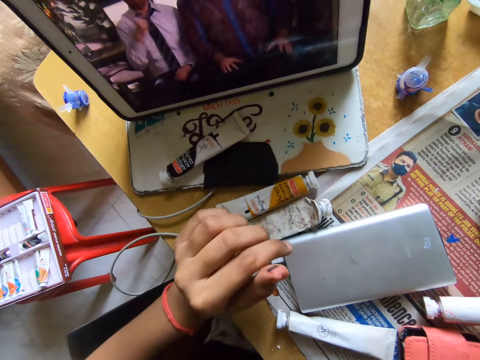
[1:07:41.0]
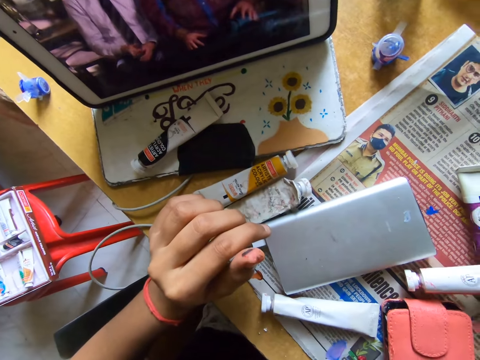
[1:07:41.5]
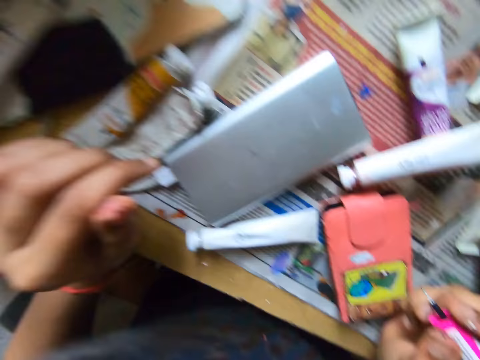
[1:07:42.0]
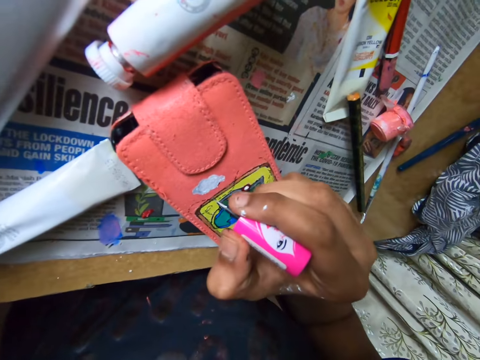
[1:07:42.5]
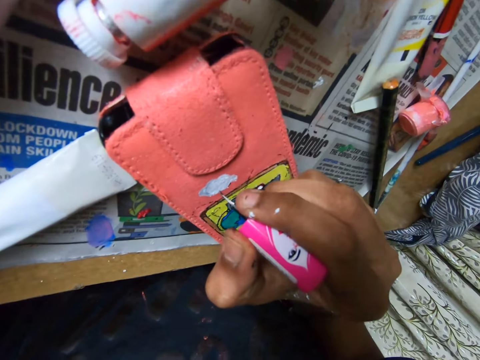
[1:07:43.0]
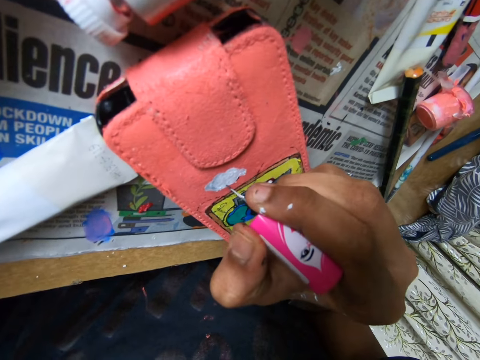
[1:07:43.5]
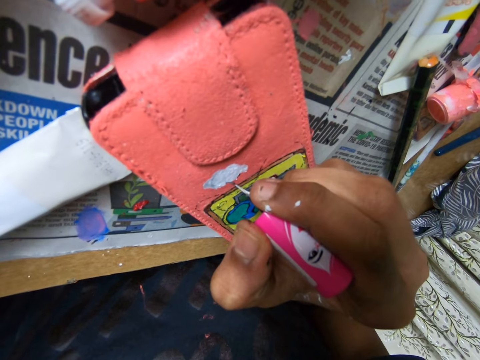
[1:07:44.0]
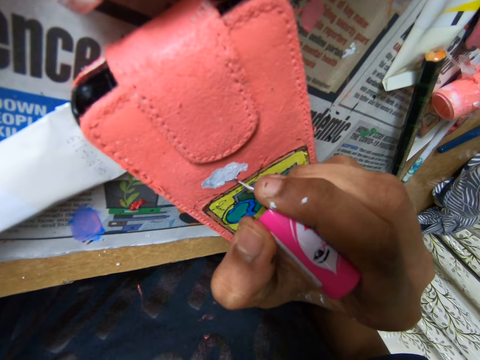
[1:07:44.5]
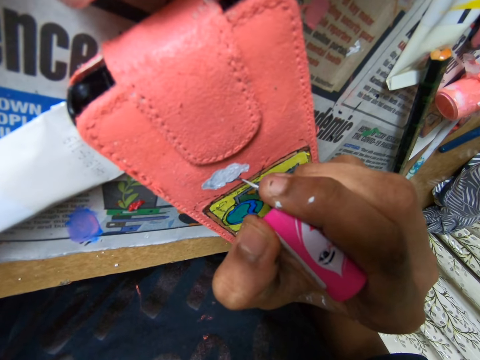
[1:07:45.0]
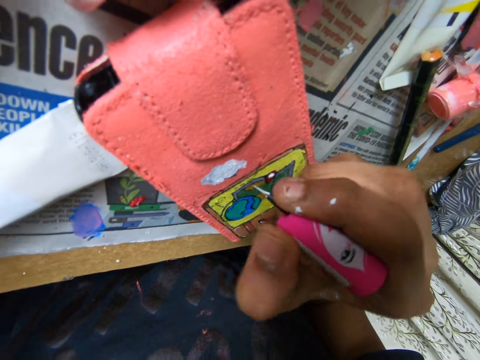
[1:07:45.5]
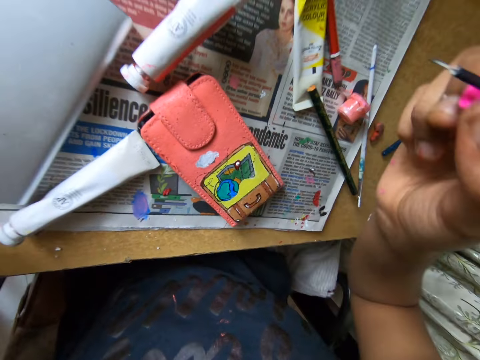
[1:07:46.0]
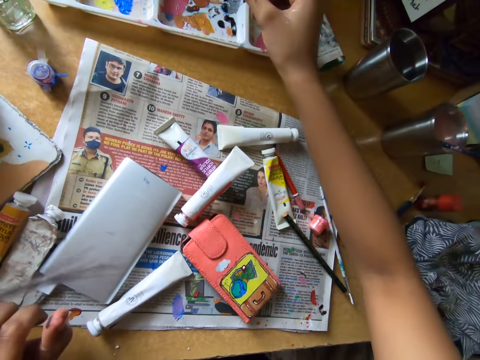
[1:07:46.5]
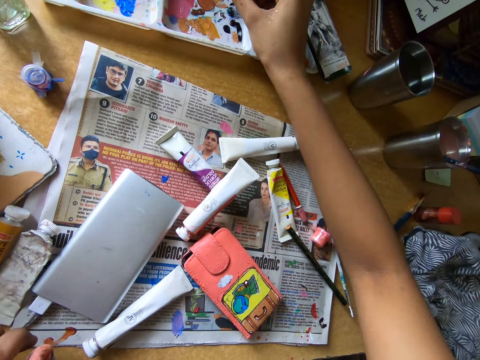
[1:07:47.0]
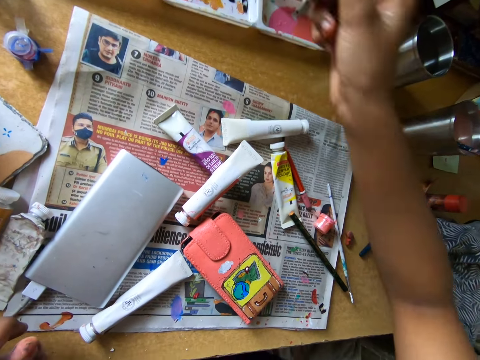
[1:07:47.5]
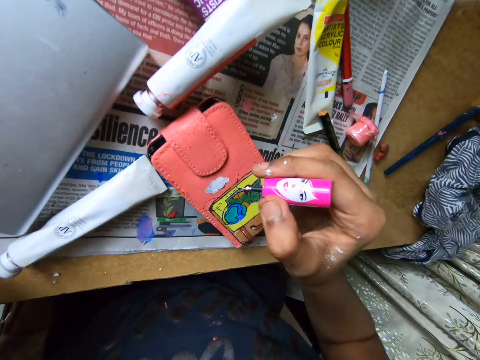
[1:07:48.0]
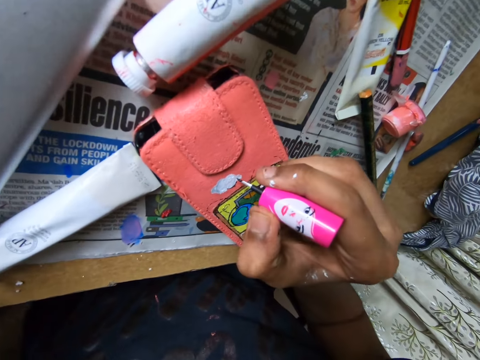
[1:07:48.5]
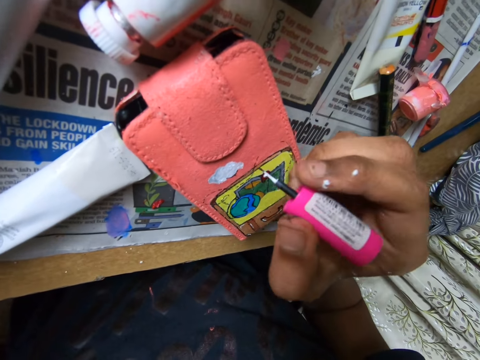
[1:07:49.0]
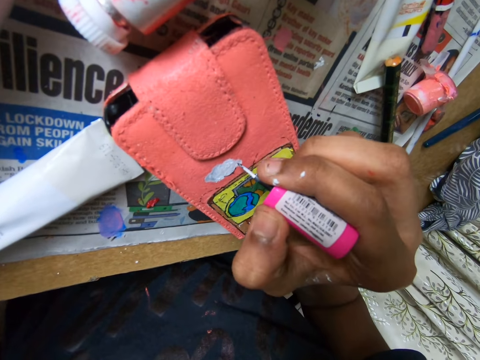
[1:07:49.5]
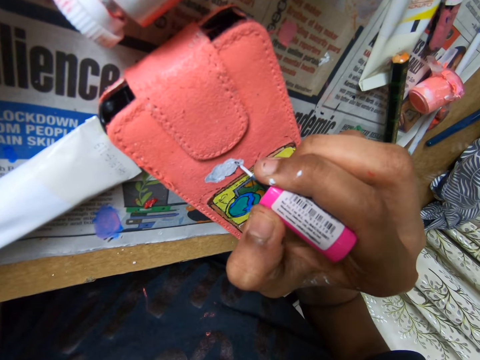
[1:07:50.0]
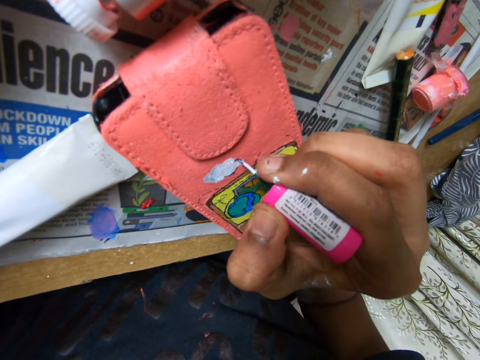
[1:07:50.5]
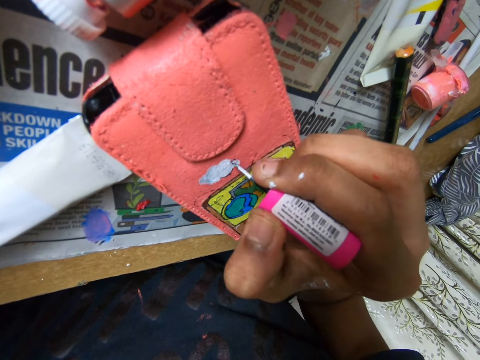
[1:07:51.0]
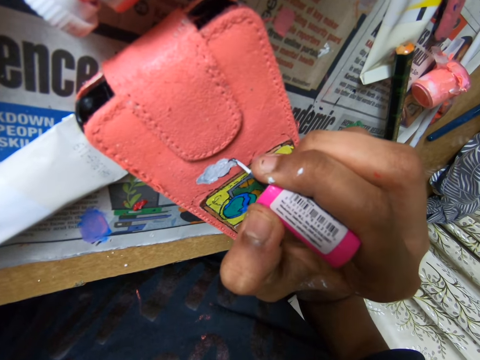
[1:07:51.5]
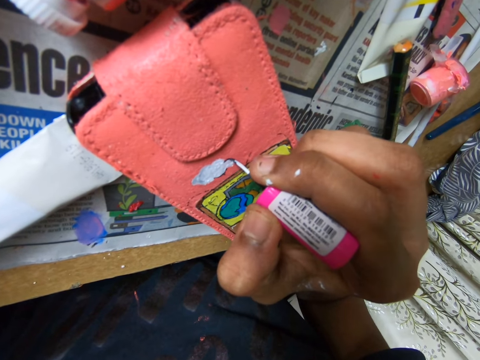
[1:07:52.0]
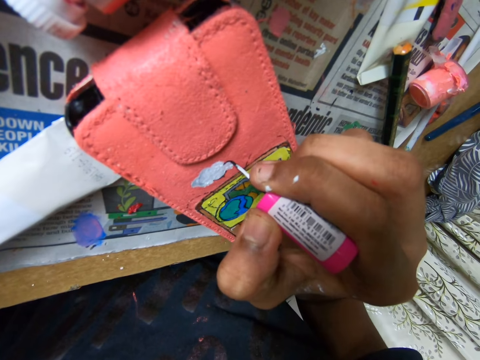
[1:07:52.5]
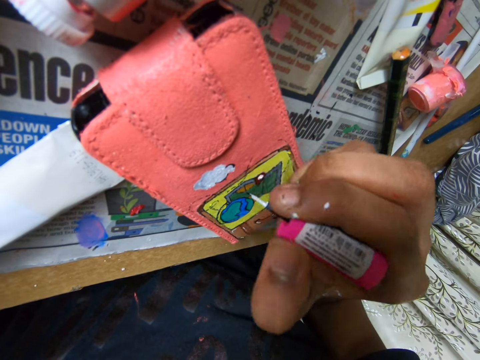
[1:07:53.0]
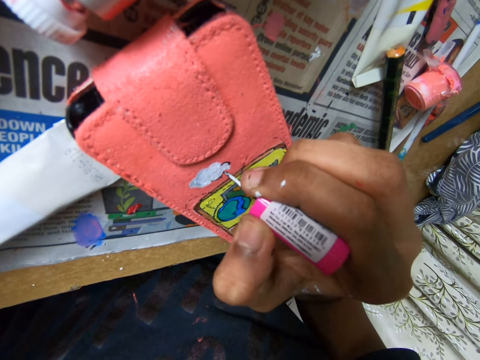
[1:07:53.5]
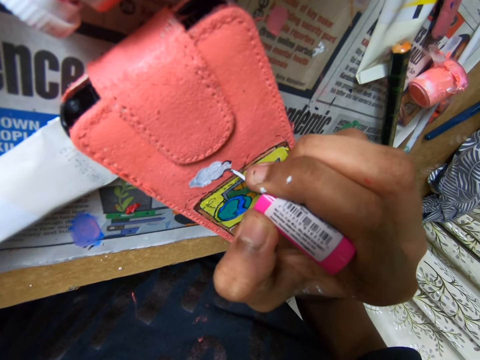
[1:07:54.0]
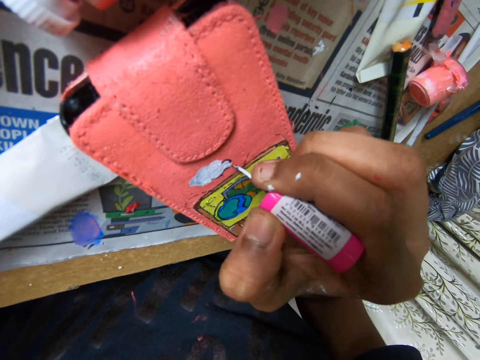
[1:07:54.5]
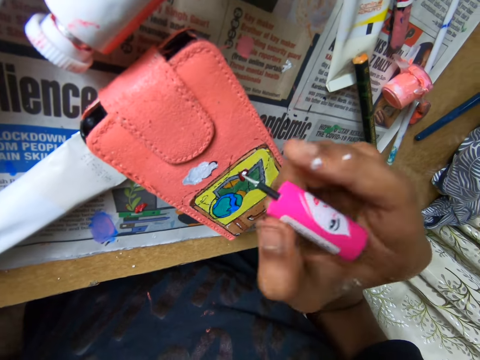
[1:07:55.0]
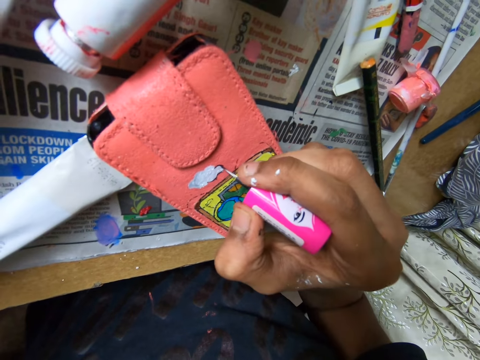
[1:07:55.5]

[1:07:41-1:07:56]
The camera wearer watches on a tablet. He paints a wallet with a paint marker. He rubs the paint marker on a paint tray. He dips a pink paint brush into the paint tray on the table with his right hand. He paints the pouch on the table with the pink color brush.

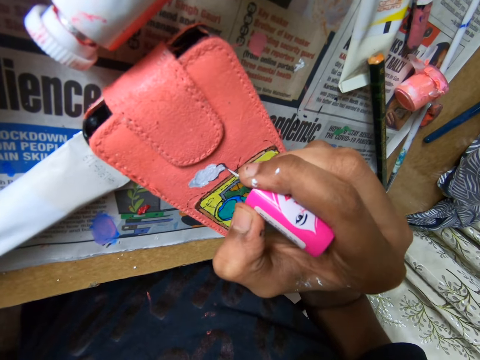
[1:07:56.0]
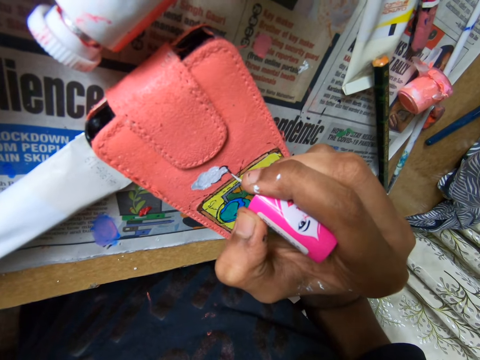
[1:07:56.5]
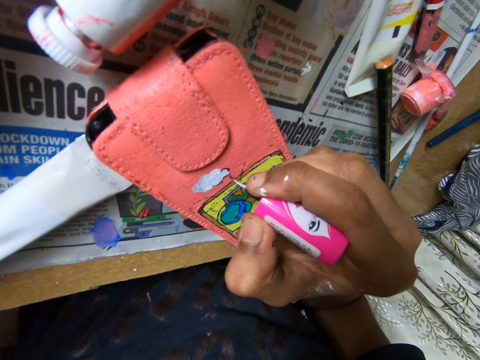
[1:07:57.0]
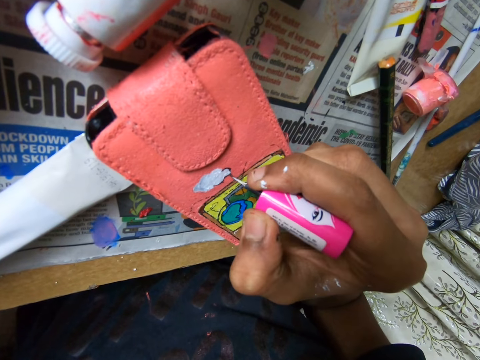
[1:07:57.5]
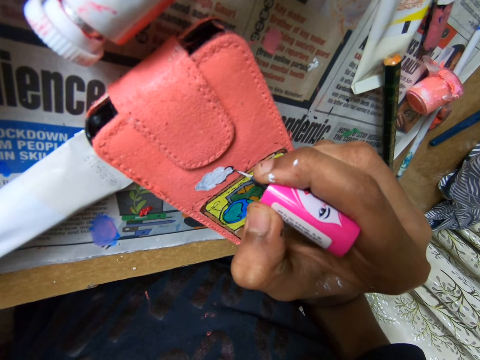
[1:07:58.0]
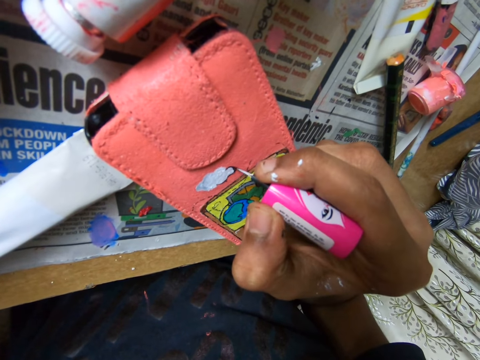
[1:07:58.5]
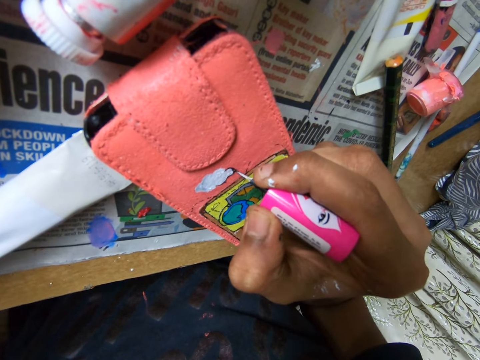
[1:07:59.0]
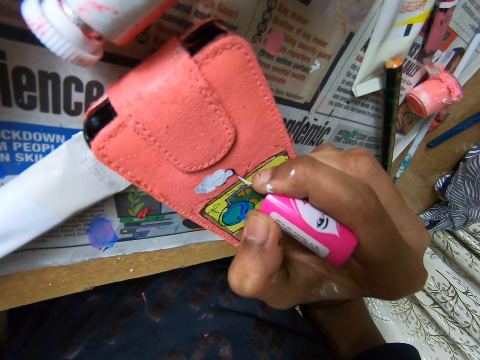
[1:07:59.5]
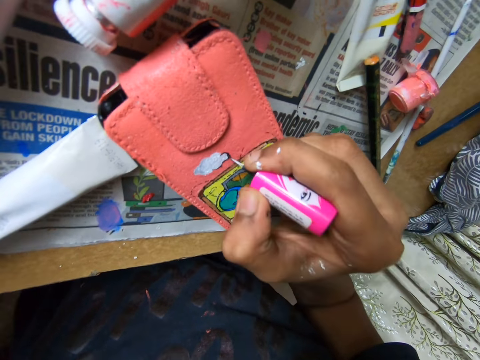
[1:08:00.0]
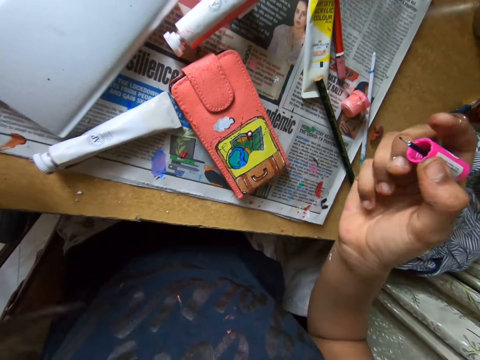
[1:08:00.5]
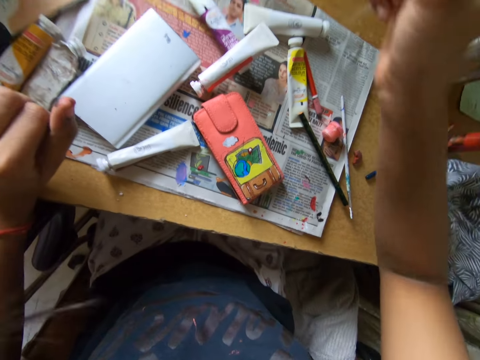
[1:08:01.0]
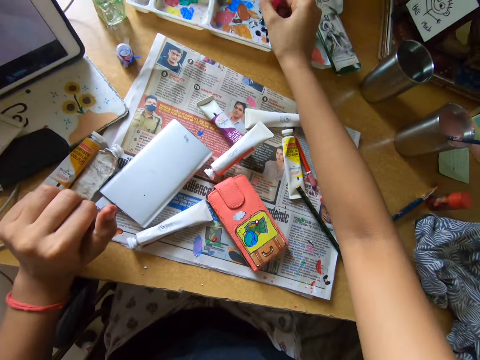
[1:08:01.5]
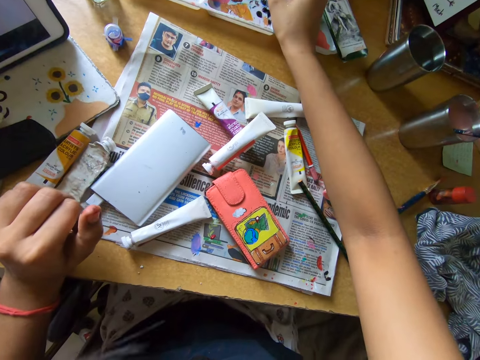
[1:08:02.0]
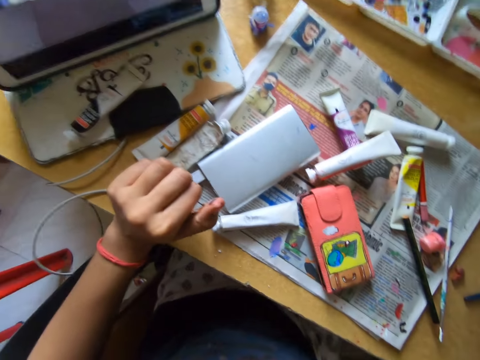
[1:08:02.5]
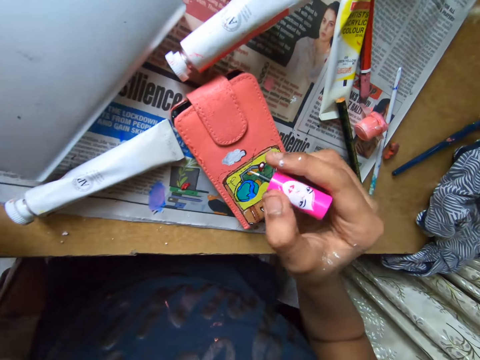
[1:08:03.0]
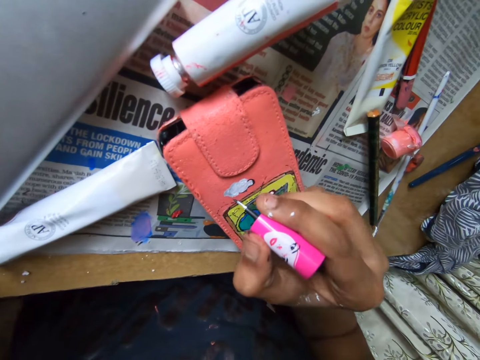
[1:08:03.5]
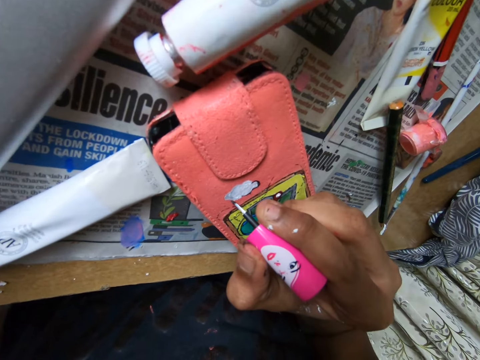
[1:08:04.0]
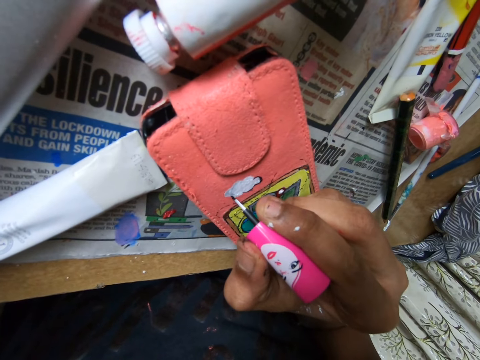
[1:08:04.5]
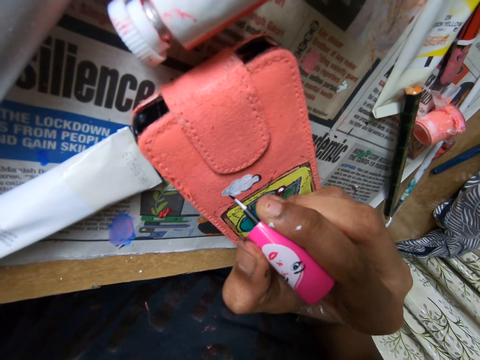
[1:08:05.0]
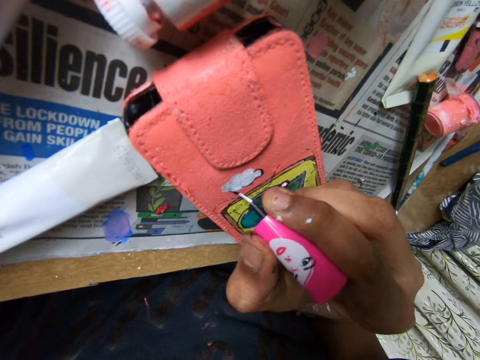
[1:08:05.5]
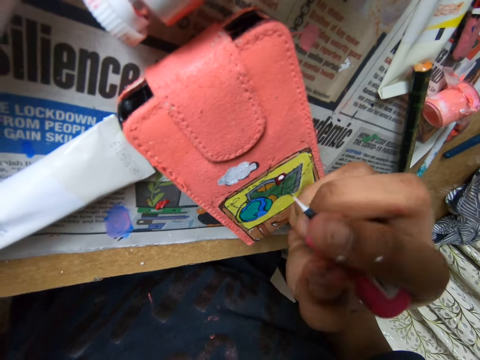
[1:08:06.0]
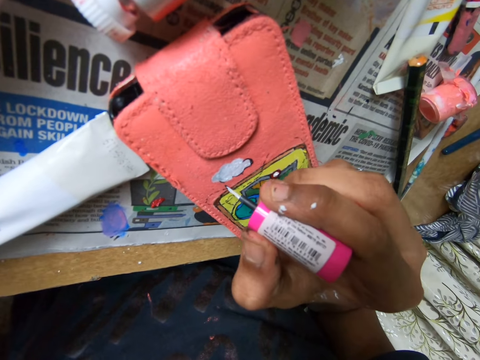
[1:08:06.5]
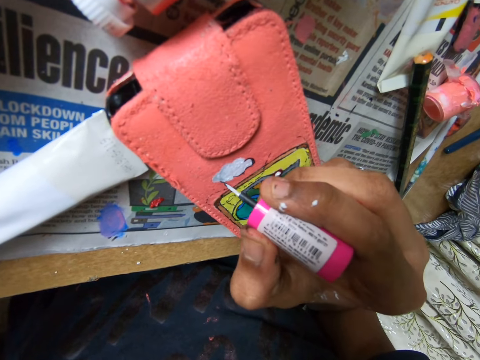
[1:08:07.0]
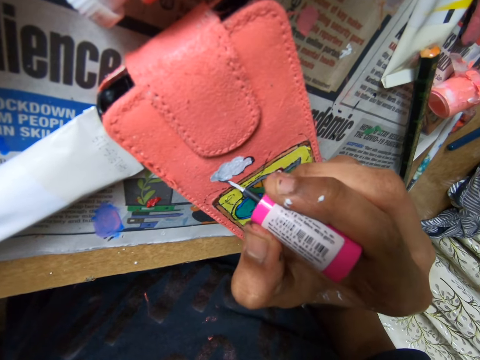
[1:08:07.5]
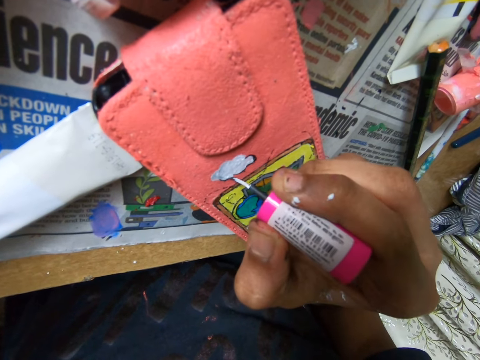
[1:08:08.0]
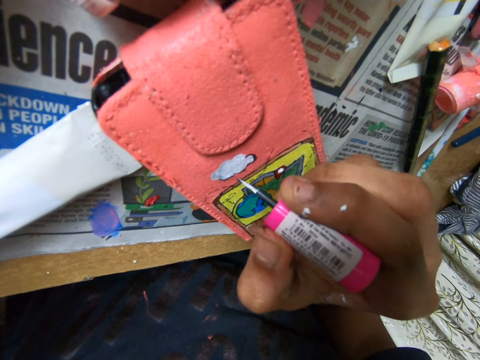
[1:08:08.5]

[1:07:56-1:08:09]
The camera wearer rubs a paint marker on a paint tray. He dips a pink paint brush into the paint tray on the table with his right hand. He paints the pouch on the table with the pink color brush.
